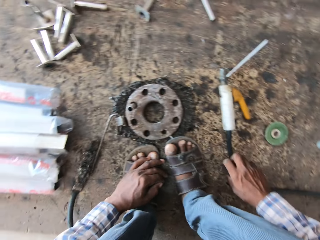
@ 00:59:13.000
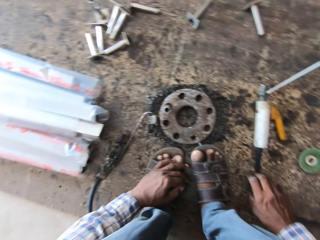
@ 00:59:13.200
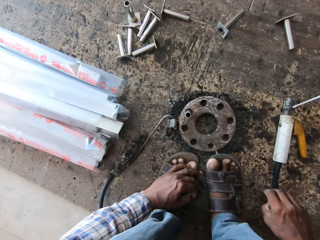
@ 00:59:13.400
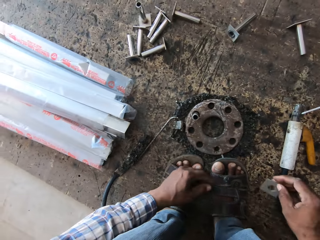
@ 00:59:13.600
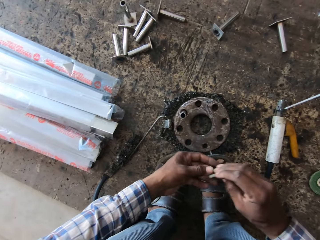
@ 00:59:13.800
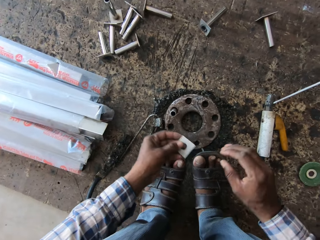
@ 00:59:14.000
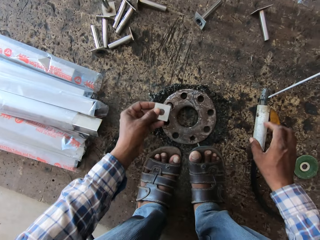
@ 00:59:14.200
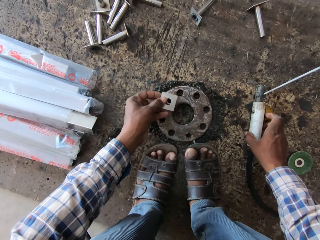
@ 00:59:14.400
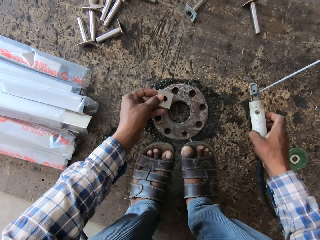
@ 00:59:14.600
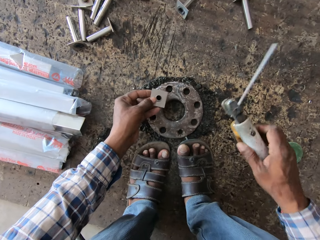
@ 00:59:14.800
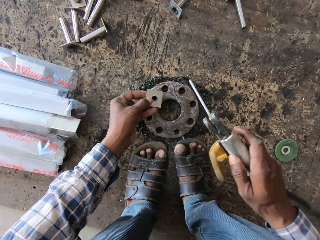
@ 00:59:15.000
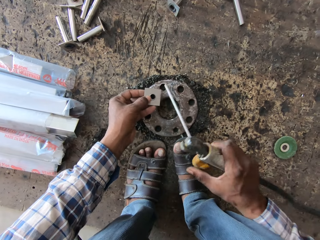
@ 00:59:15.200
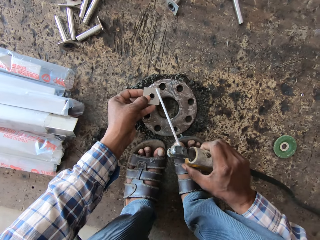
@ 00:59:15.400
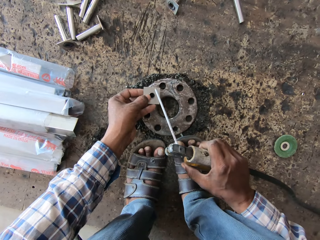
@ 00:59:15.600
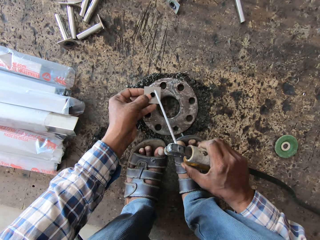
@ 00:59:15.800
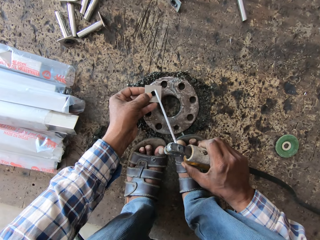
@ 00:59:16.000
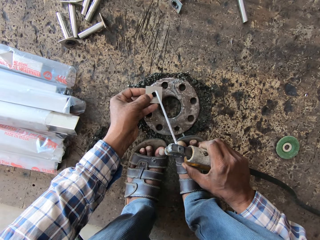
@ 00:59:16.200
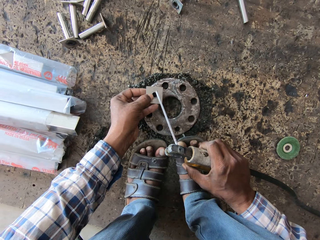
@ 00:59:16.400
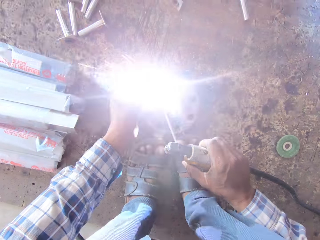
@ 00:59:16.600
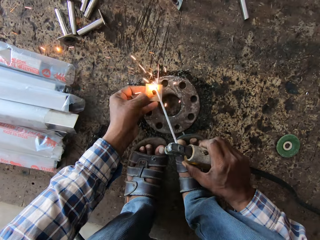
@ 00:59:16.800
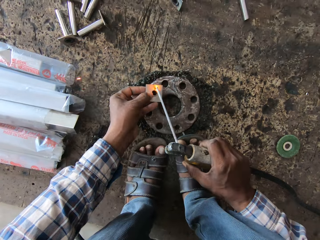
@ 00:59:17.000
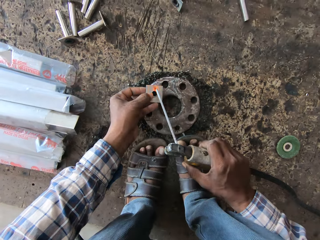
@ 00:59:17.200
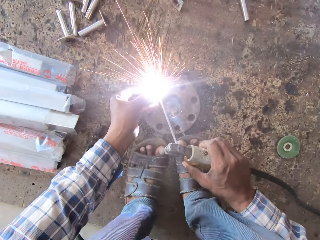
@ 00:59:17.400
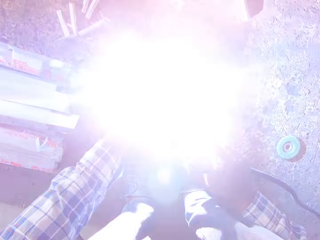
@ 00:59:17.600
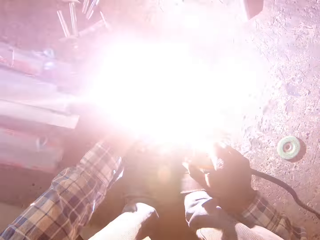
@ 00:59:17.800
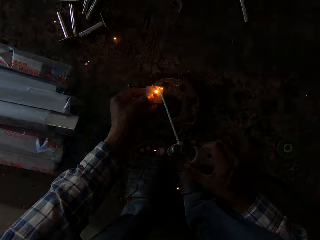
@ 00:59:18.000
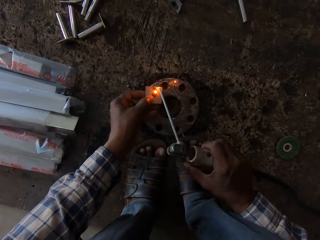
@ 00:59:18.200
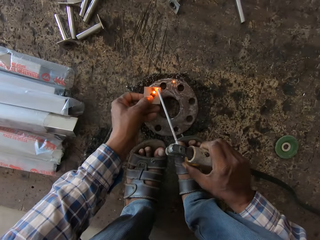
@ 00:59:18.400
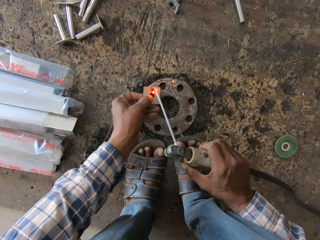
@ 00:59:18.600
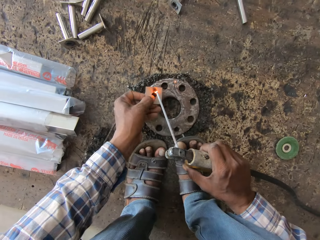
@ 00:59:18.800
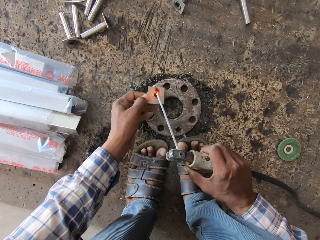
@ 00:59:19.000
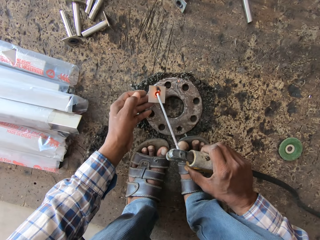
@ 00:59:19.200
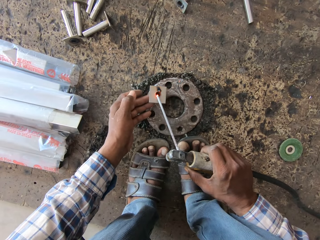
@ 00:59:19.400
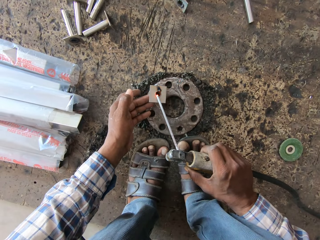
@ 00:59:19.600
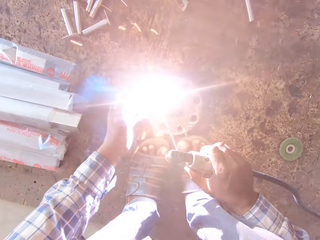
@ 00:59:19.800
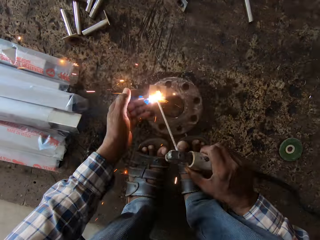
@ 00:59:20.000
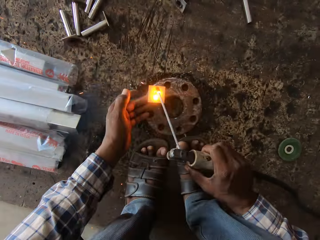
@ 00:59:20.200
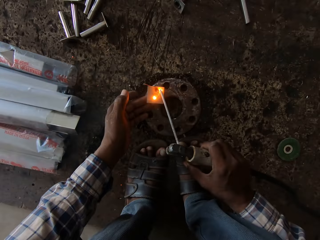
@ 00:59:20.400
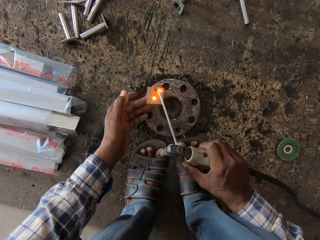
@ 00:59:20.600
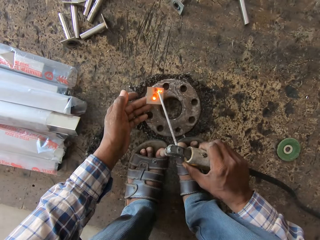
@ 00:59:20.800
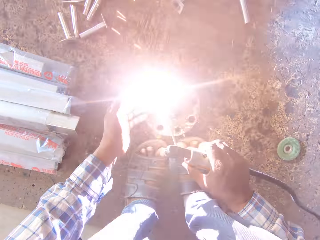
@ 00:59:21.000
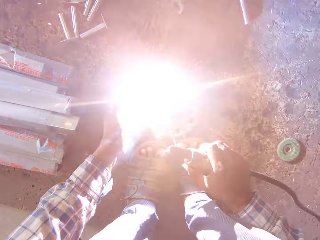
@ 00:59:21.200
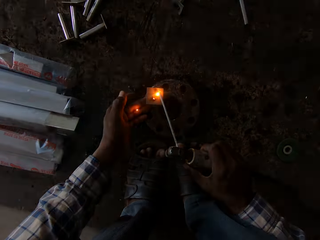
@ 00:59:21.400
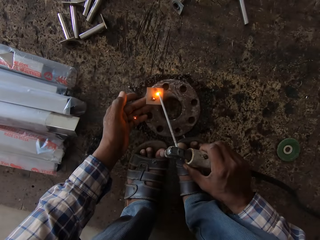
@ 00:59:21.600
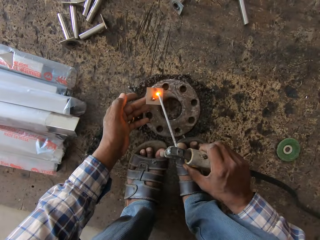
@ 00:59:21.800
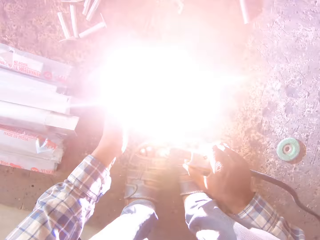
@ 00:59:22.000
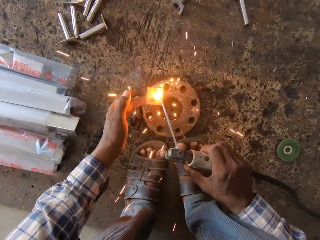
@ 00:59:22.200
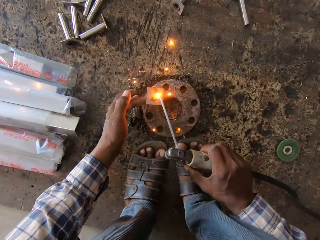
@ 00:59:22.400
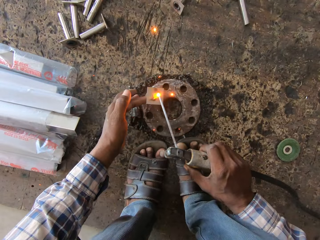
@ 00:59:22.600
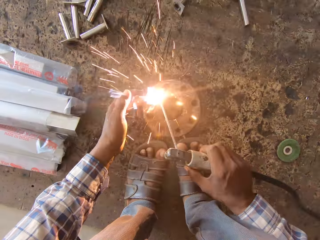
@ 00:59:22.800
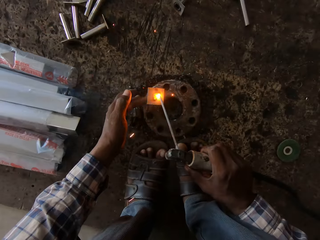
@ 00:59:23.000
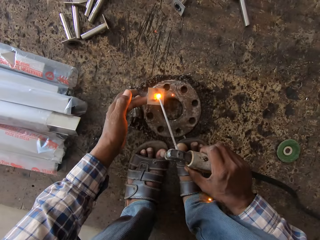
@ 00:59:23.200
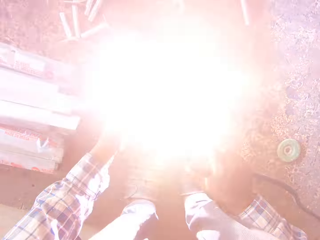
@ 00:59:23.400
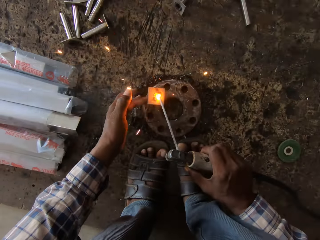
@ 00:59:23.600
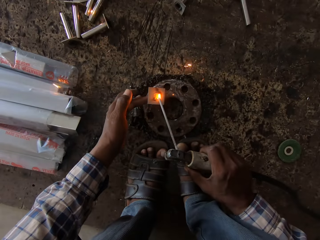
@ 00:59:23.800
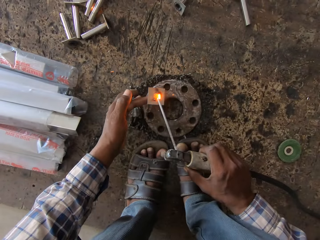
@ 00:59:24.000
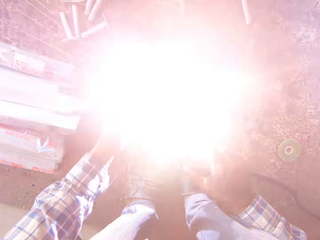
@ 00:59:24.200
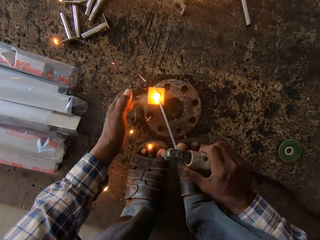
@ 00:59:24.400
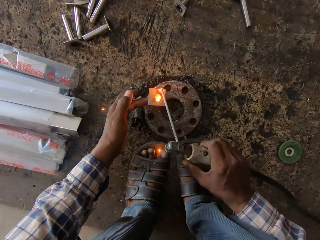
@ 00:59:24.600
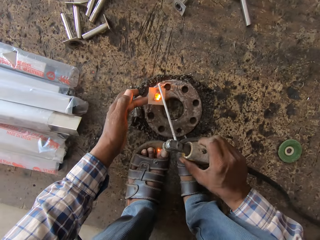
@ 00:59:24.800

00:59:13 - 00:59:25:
The camera wearer passes the washer from his right to left hand. He puts the washer on the piston shoe with his left hand. He picks up the soldering machine on the floor with his right hand. He solders the piston shoe and washer together on a retainer plate on the floor with the soldering machine in his right hand.

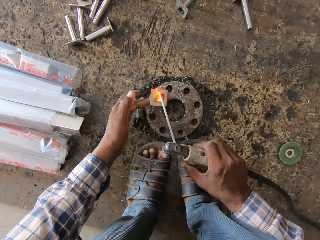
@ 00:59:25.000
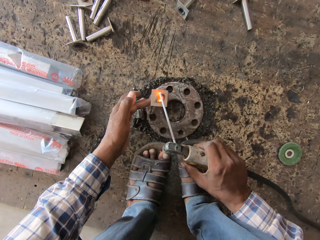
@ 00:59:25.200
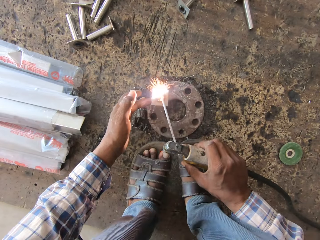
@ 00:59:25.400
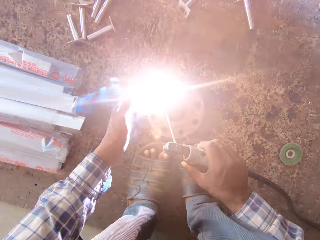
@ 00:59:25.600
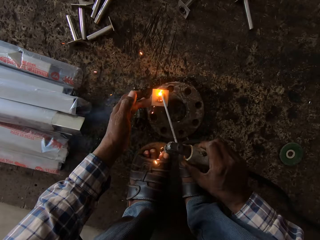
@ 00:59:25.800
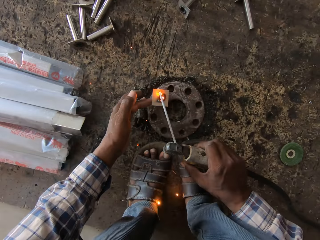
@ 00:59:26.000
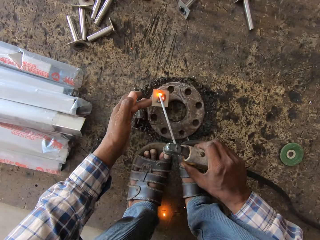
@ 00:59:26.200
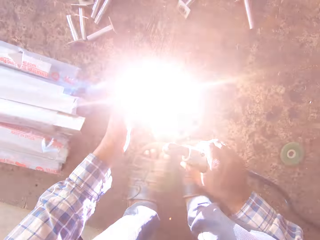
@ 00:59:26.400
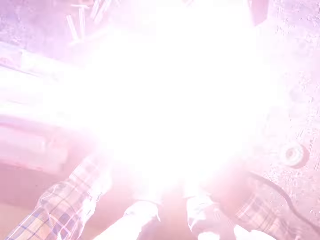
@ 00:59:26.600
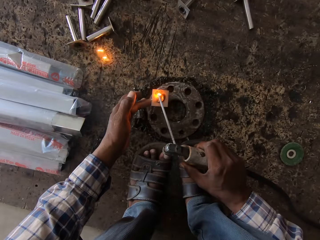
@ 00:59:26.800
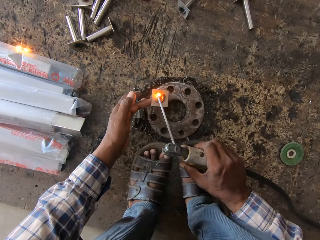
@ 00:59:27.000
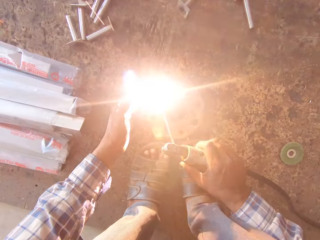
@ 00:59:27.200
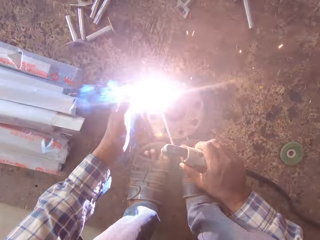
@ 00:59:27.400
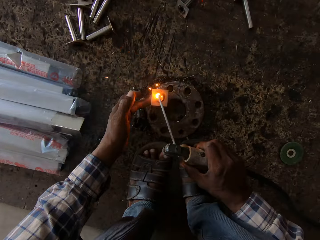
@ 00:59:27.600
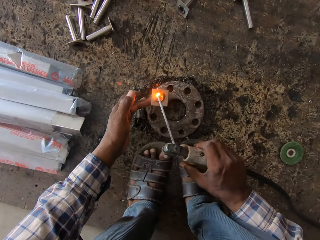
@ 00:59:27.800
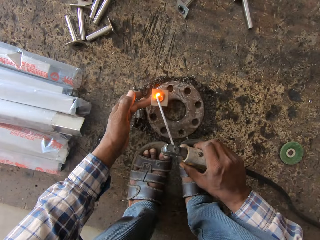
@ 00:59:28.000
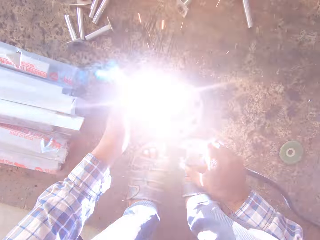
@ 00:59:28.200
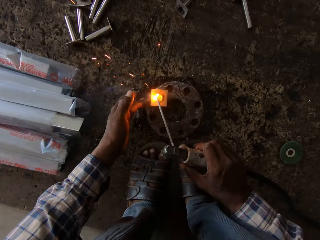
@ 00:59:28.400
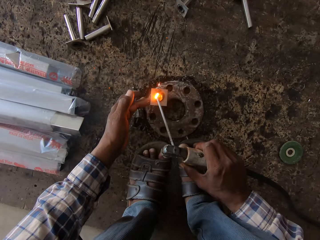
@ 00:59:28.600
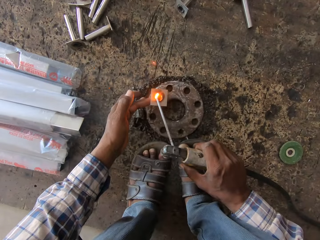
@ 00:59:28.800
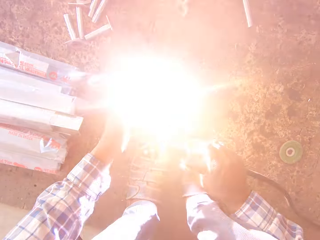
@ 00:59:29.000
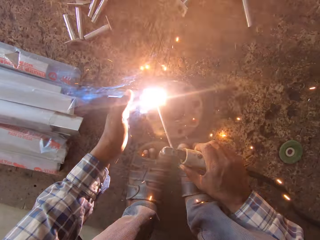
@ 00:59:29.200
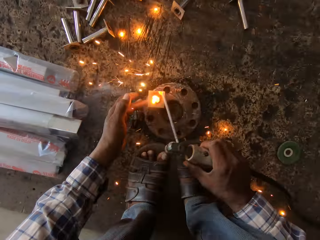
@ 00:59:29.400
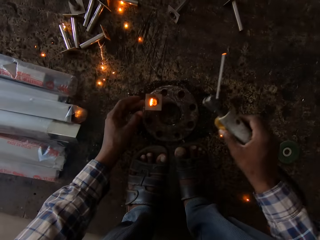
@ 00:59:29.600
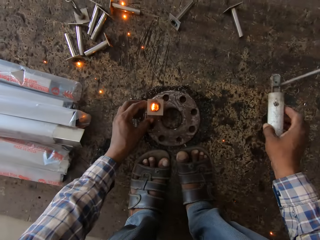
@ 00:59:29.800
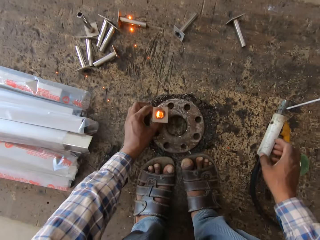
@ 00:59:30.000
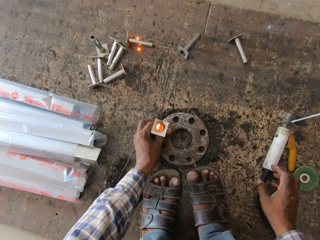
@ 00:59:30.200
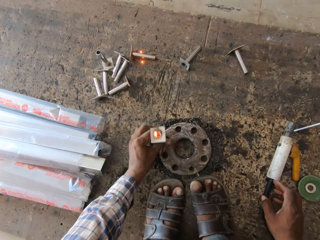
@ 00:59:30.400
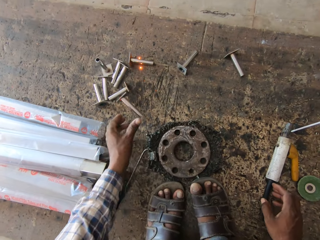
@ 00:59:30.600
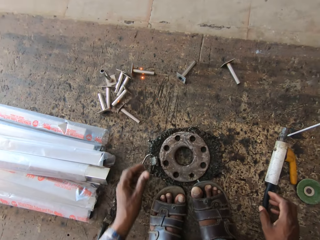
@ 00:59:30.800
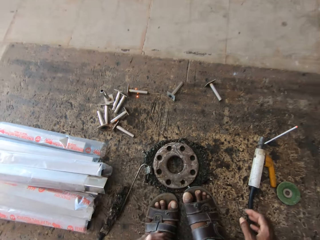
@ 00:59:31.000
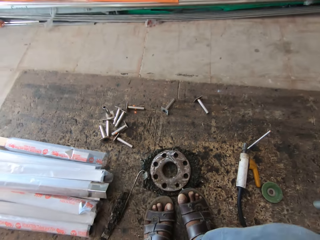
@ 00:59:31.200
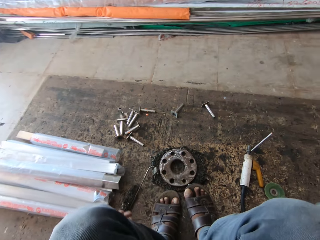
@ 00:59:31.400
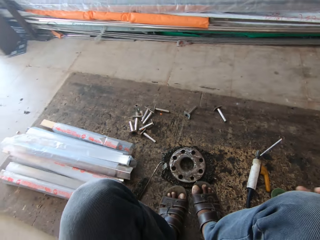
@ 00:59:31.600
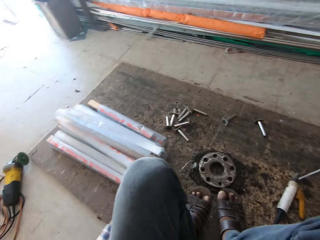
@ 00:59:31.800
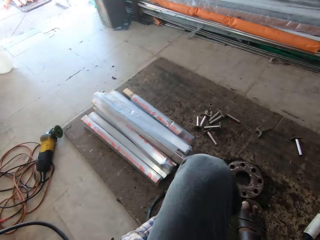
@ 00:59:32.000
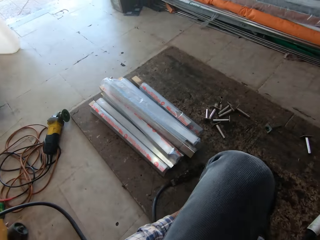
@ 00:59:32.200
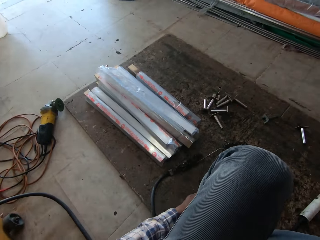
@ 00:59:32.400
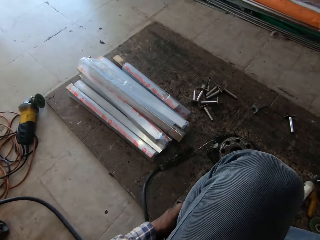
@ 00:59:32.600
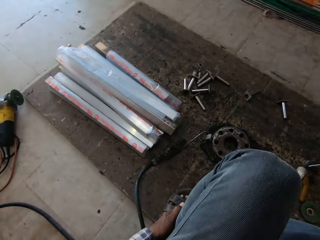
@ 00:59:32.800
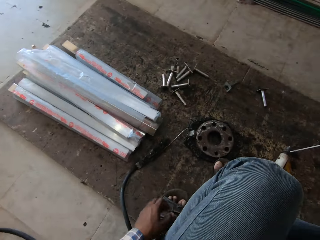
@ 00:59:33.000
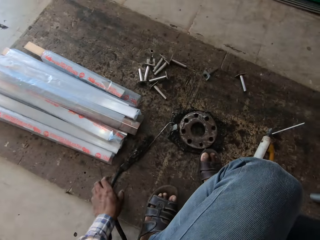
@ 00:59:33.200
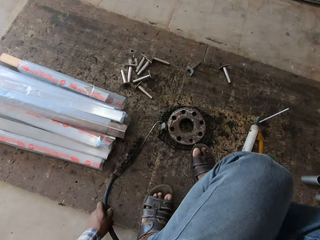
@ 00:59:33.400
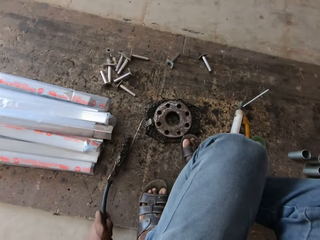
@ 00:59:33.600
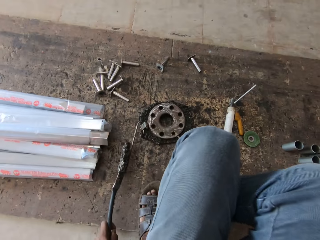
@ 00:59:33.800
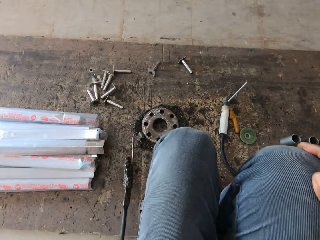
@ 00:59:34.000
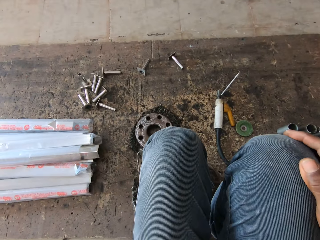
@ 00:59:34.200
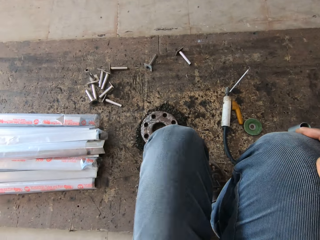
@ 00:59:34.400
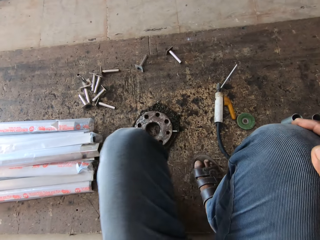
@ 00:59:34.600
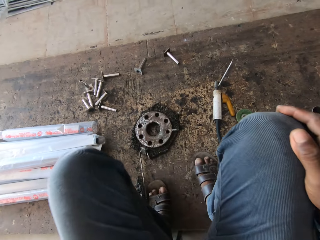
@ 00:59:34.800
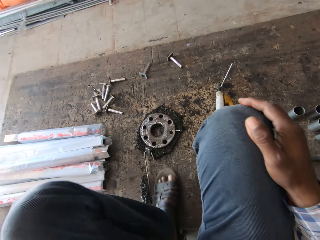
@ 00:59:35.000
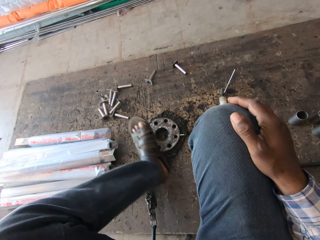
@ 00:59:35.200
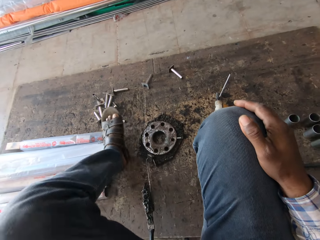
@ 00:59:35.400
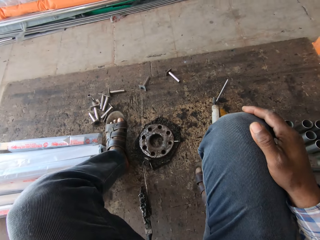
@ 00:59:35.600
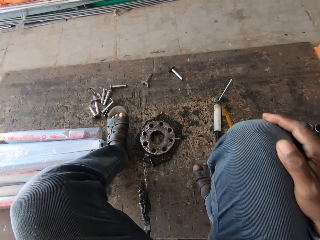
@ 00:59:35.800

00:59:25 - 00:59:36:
The camera wearer drops the soldering machine on the floor with his right hand. He throws the welded piston shoe away with his left hand. He pulls a rope on the retainer with his left hand.
